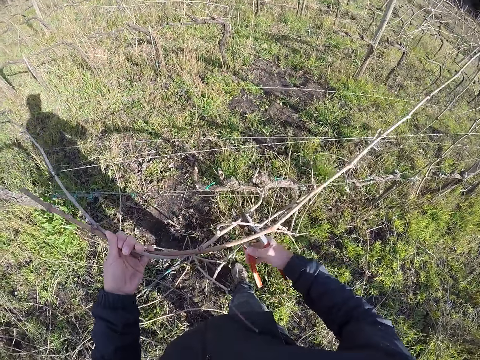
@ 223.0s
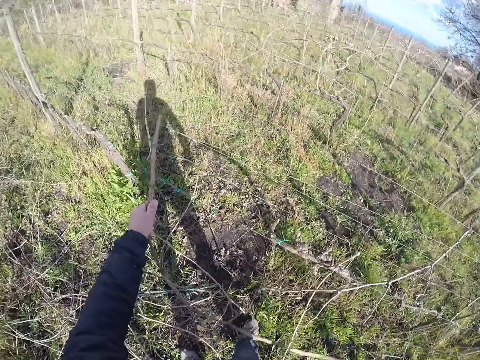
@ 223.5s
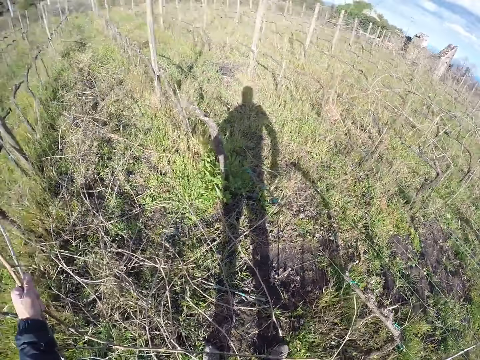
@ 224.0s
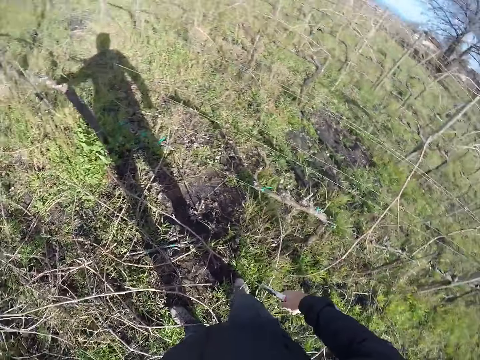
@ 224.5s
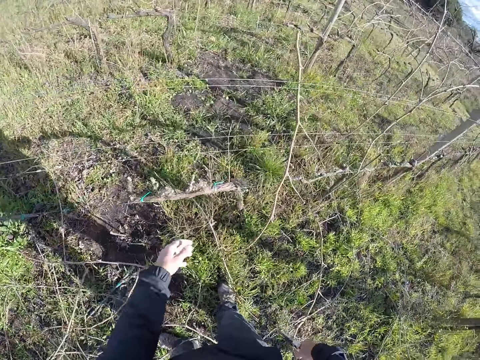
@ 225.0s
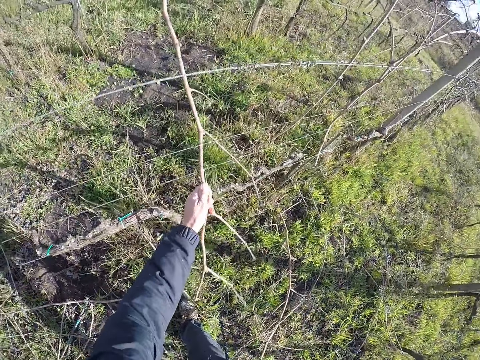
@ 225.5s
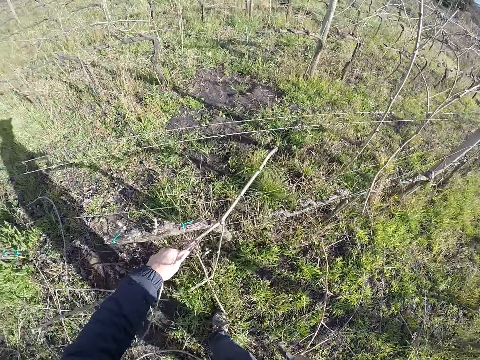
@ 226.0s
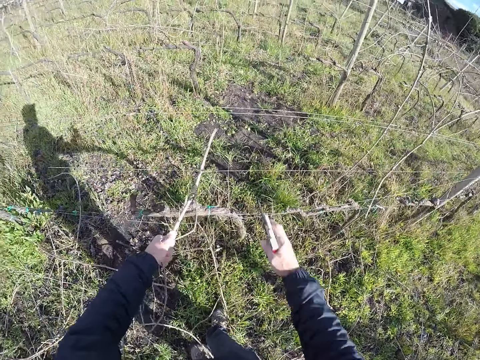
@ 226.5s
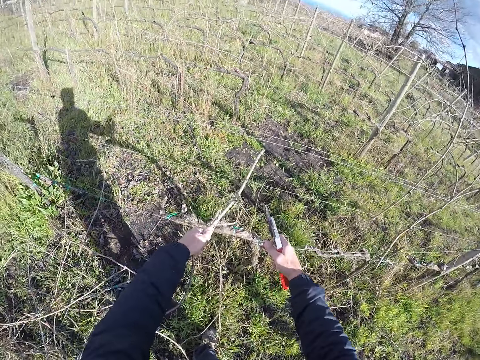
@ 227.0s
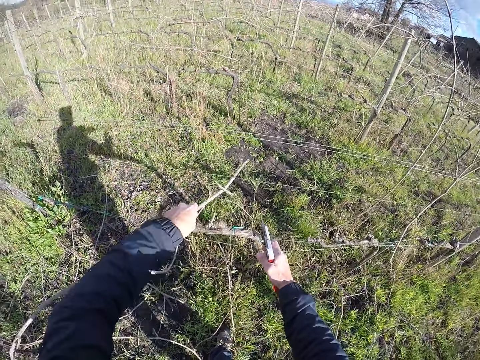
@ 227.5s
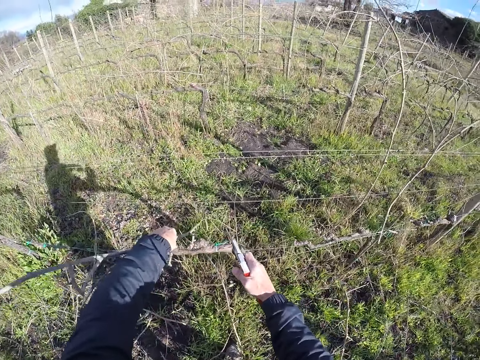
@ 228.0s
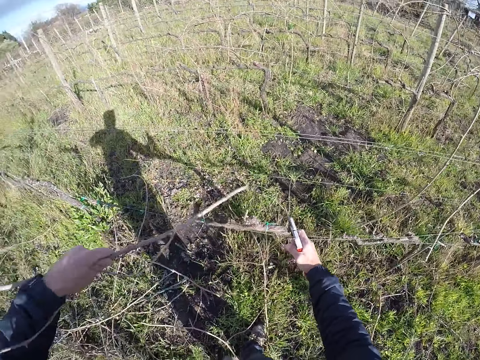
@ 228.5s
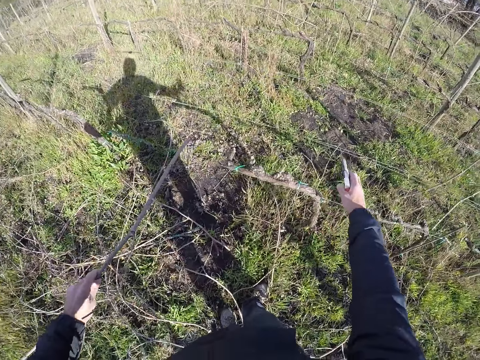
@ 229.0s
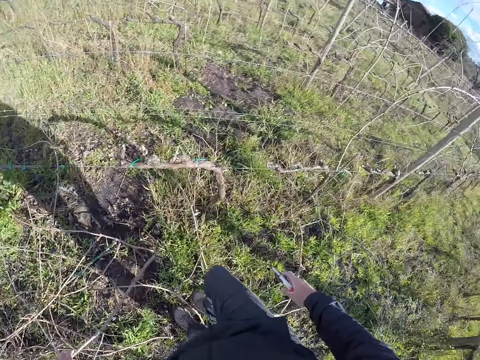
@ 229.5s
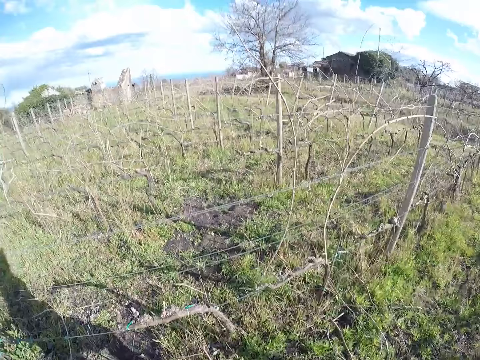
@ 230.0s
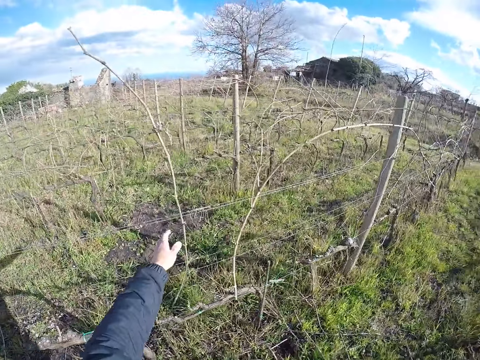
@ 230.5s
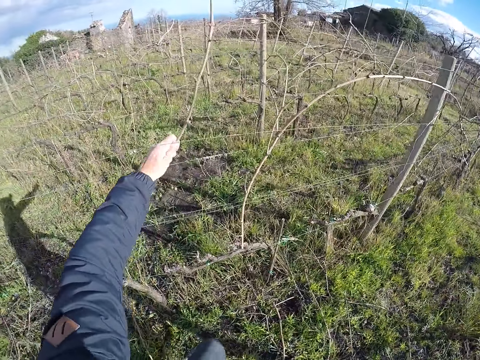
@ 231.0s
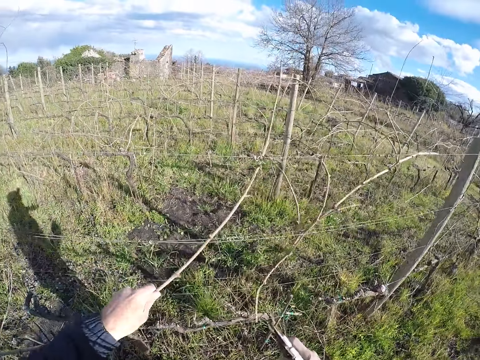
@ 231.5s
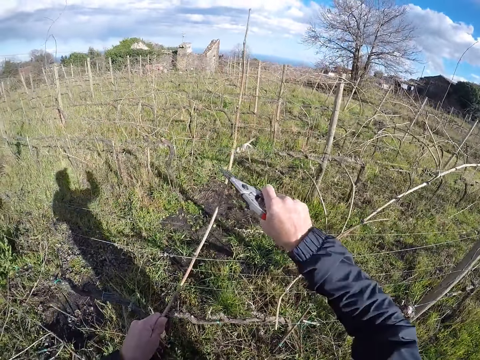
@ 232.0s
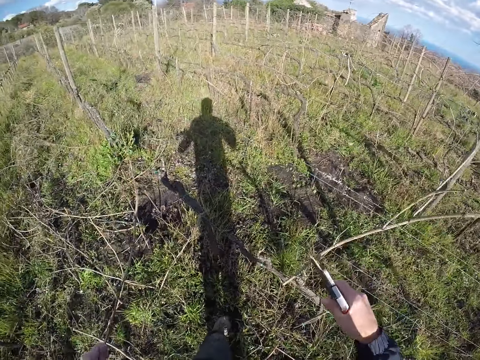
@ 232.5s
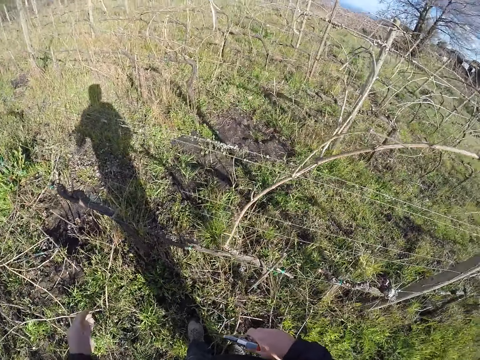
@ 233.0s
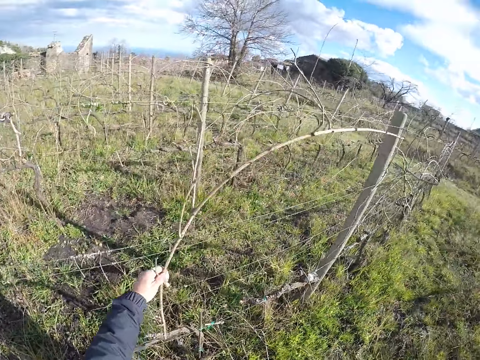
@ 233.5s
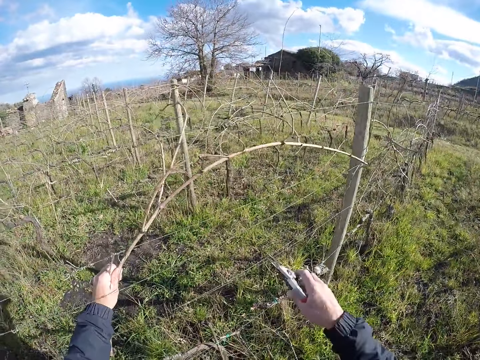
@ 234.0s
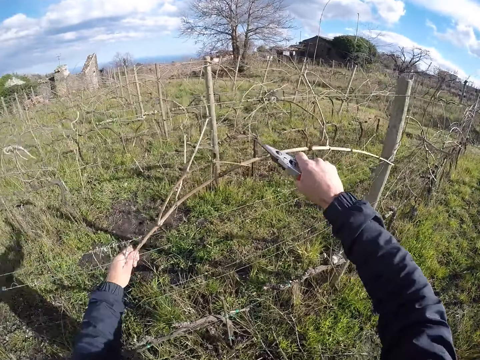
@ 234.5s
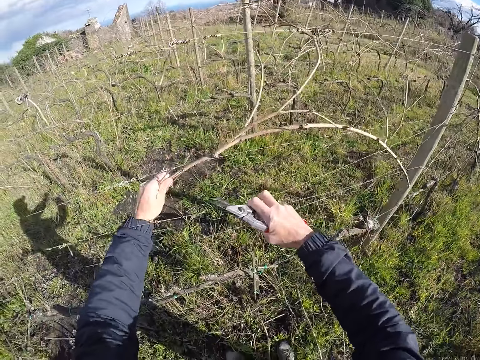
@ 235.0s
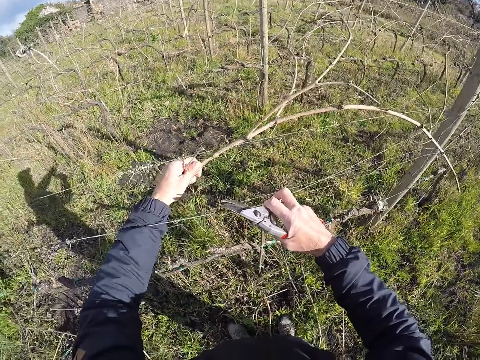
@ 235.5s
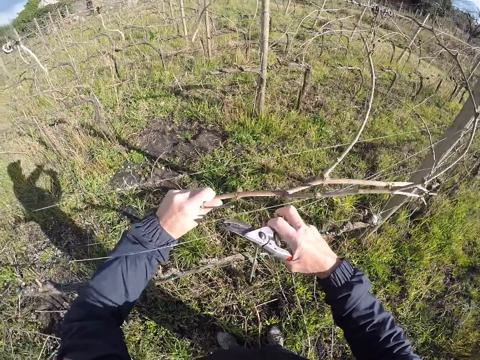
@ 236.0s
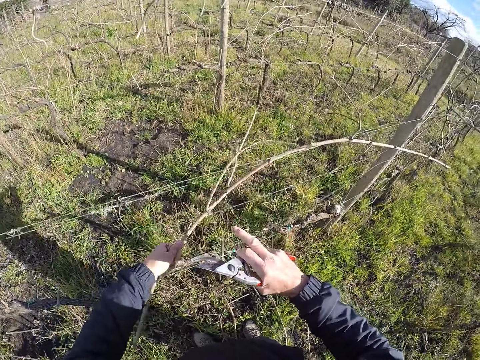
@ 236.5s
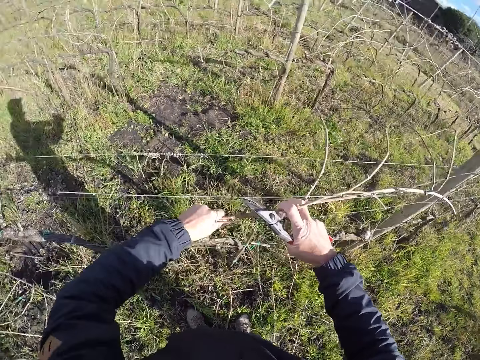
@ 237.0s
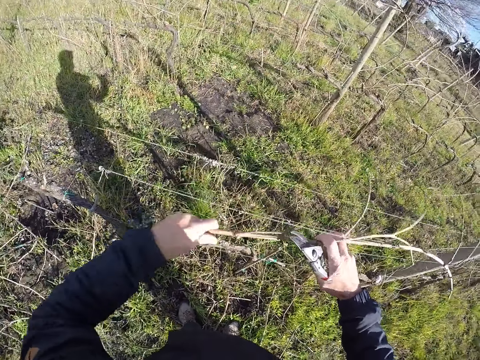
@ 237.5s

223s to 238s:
The camera wearer cuts the branch with the pruner in his right hand. He drops the branches on the ground with his left hand. He removes the branch from the wire fence with his left hand. He pulls the branch. He walks around. He removes the branch from the wire fence with his left hand. He pulls the branch. He cuts the branch with the pruner in his right hand. He grabs the branch from the wire fence with his left hand. He pulls the branch. He removes the branch from the wire fence with both hands.

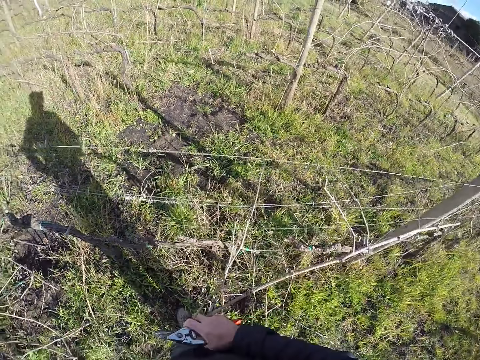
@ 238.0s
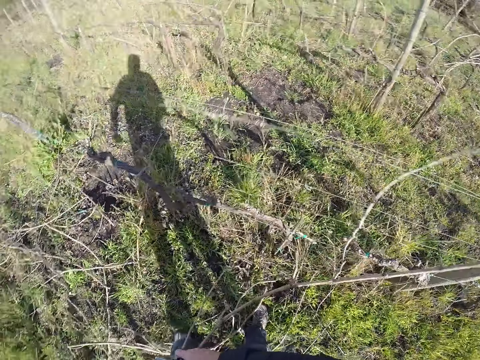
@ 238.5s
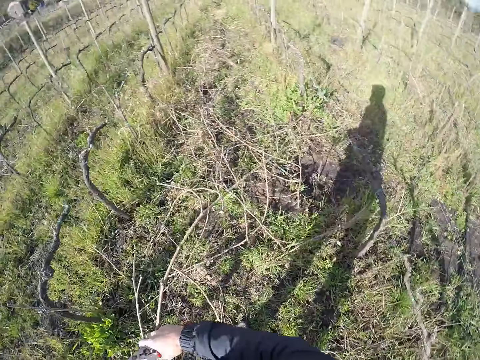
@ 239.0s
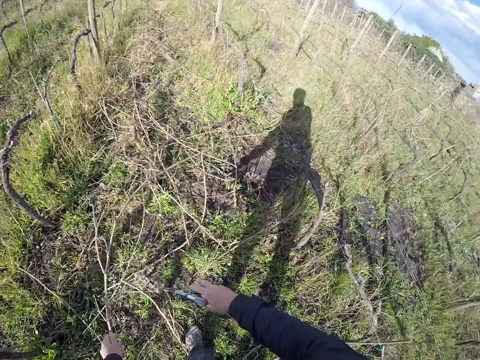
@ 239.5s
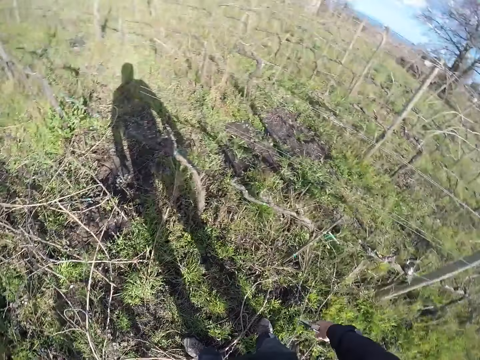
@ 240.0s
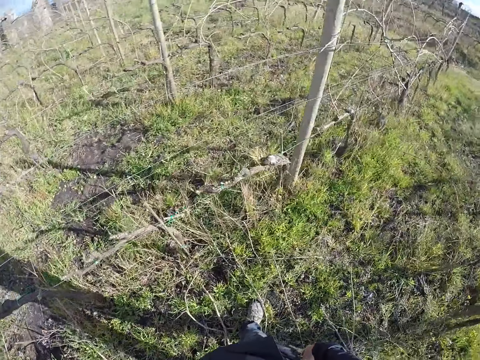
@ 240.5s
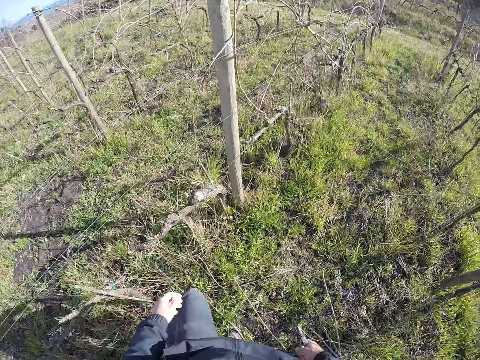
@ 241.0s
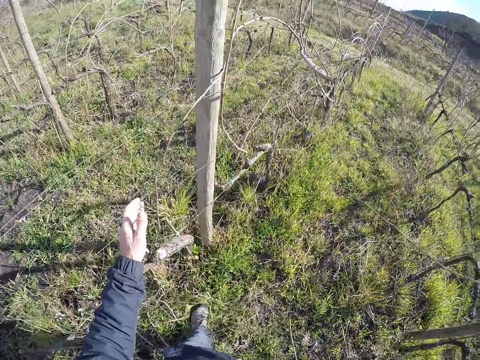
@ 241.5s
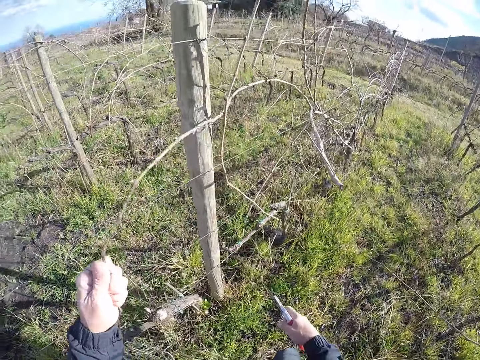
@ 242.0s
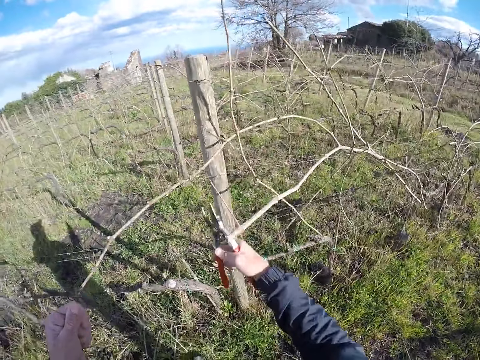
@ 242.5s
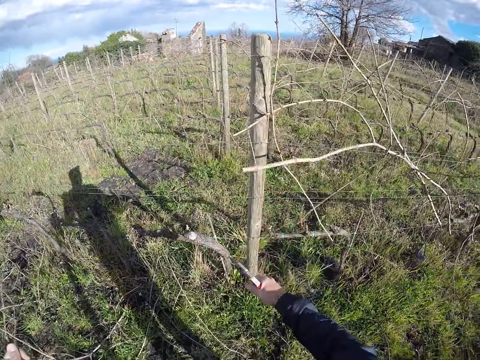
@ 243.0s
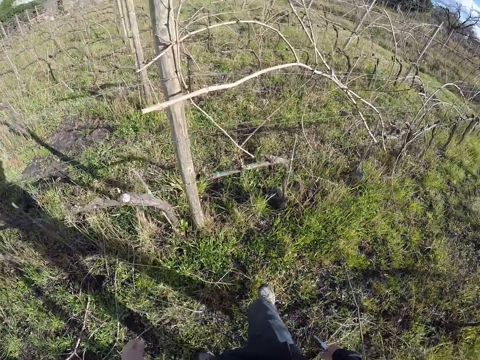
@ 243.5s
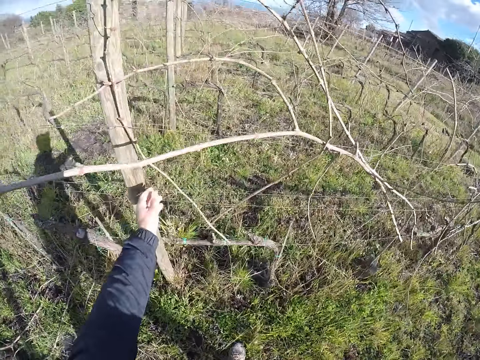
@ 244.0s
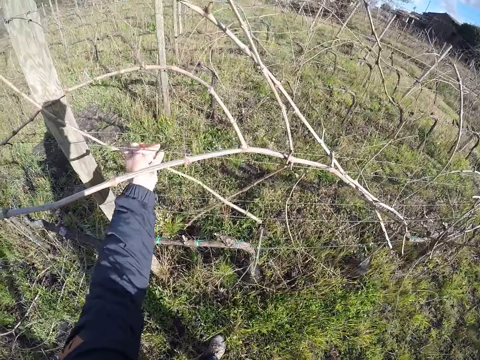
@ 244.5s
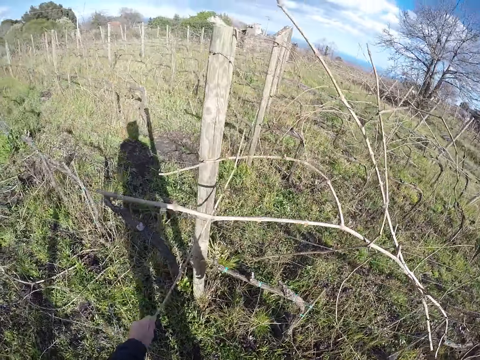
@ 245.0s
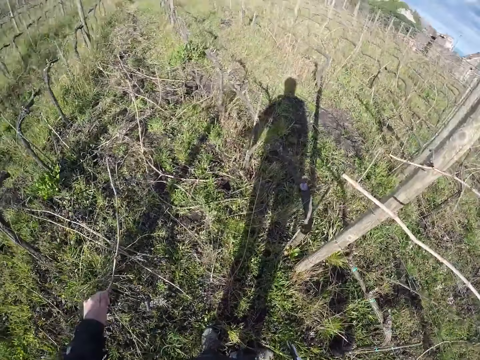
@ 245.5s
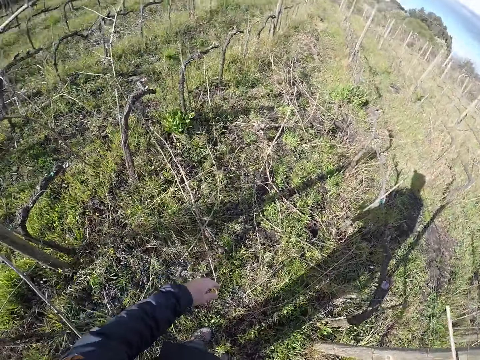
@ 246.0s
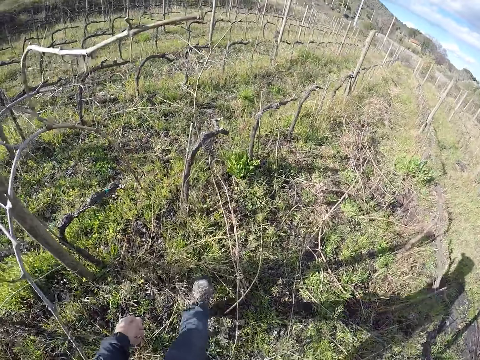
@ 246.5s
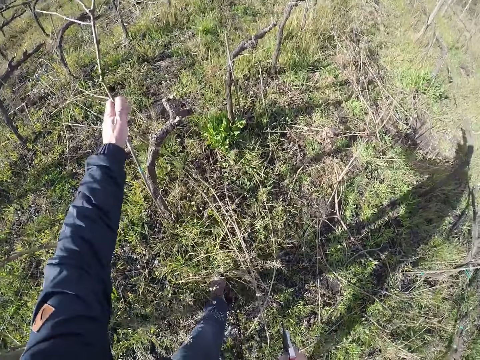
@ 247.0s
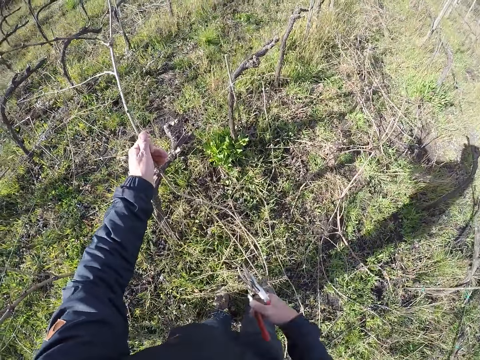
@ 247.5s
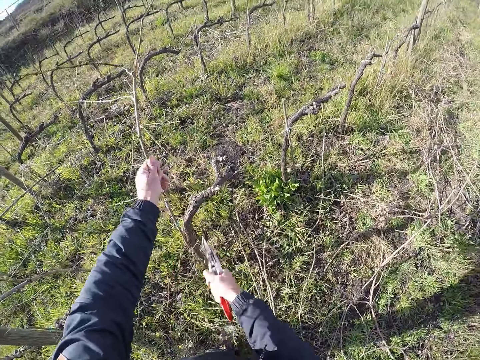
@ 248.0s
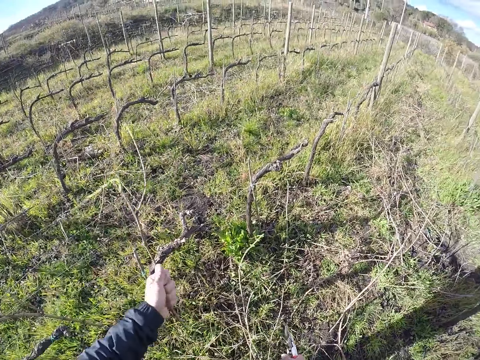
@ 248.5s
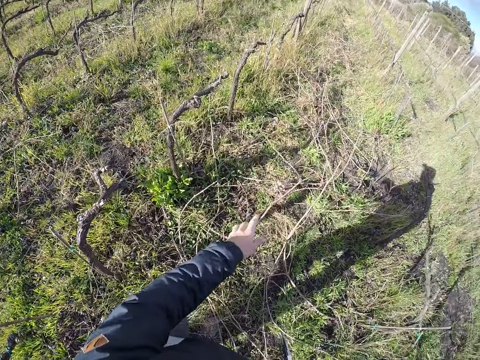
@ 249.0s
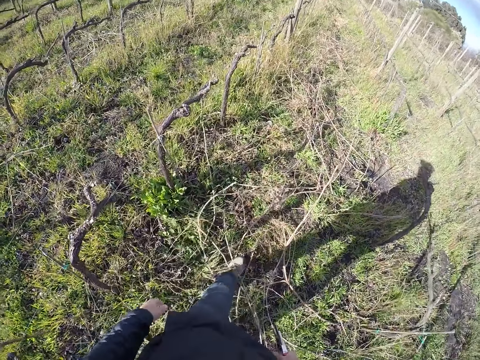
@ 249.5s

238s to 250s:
The camera wearer drops the branch on the ground with his left hand. He removes the branch from the wire fence with his left hand. He walks around. He cuts the branch with the pruner in his right hand. He drops the branch on the ground with his left hand. He removes the branch from the wire fence with his left hand. He pulls the branch. He drops the branch on the ground with his left hand. He grabs the branch with his left hand. He cuts the branch with the pruner in his right hand. He drops the branch on the ground with his left hand.
